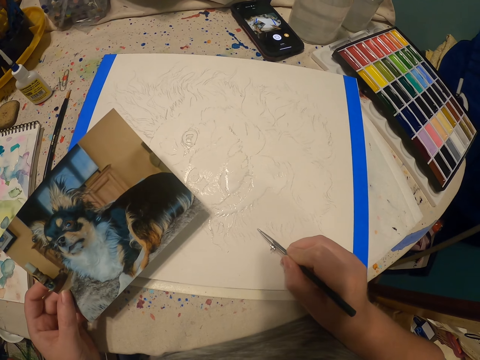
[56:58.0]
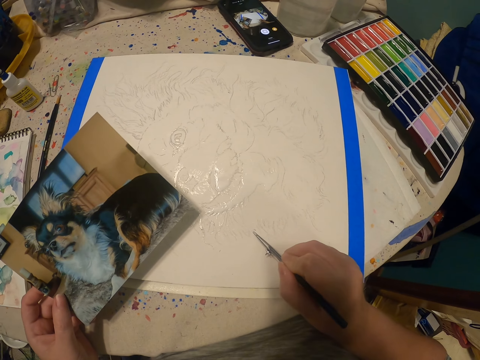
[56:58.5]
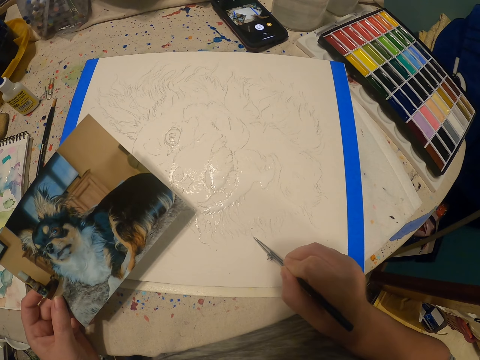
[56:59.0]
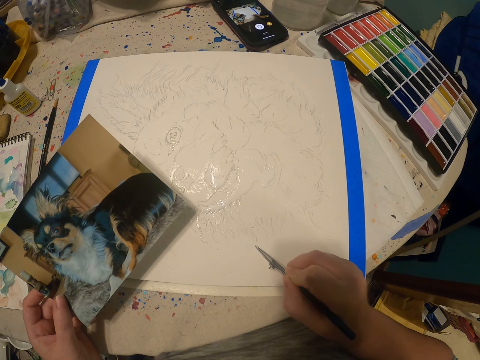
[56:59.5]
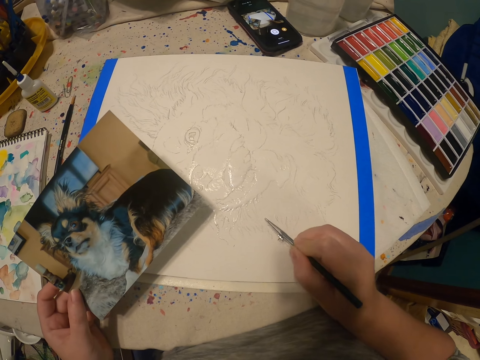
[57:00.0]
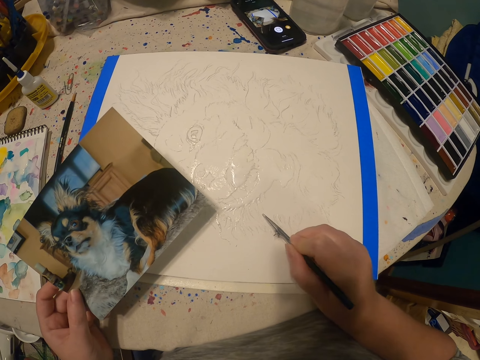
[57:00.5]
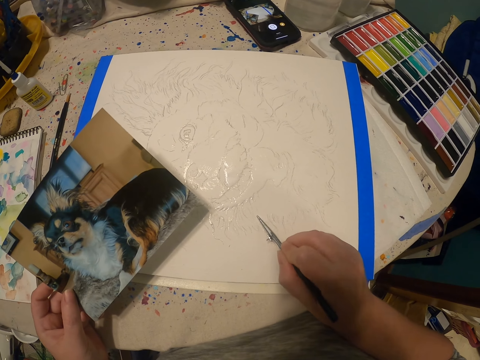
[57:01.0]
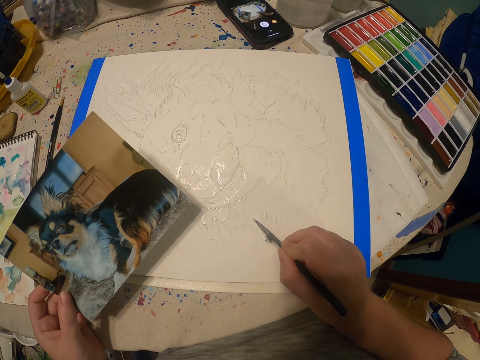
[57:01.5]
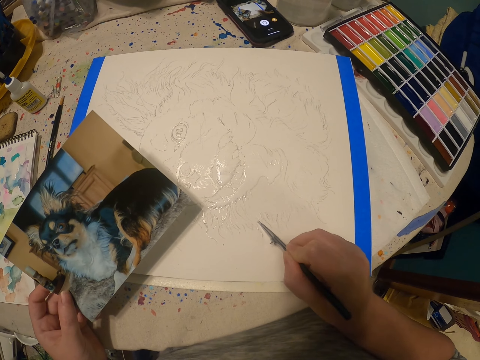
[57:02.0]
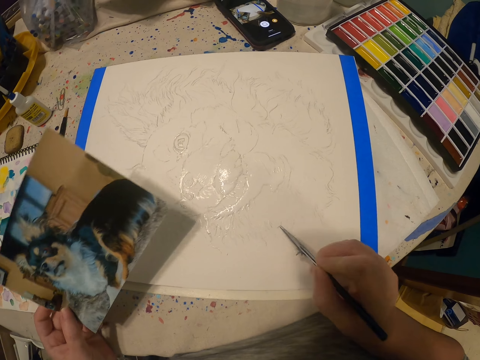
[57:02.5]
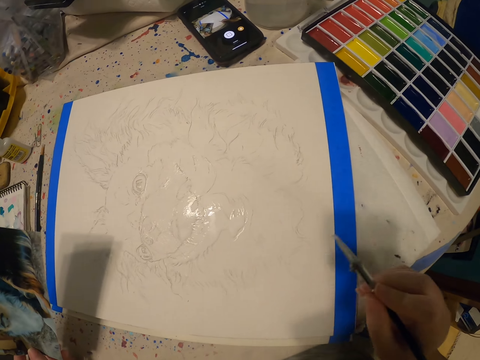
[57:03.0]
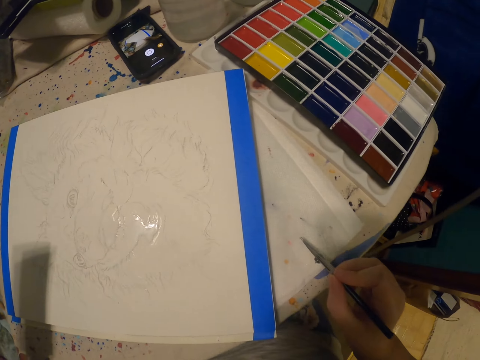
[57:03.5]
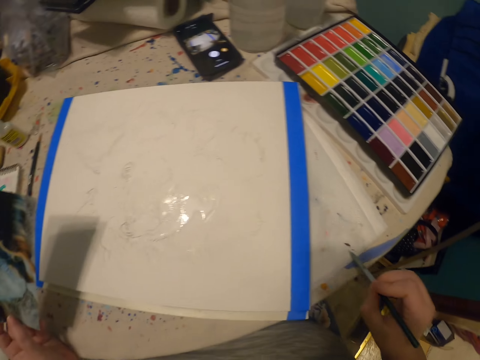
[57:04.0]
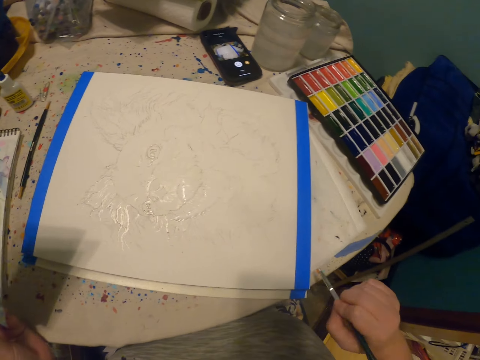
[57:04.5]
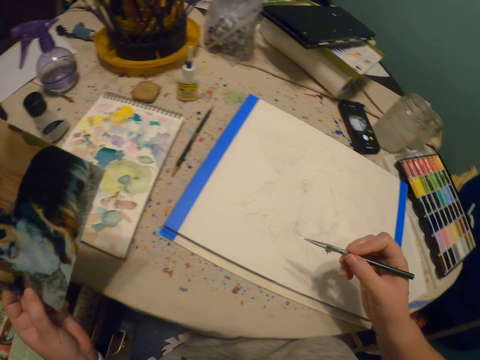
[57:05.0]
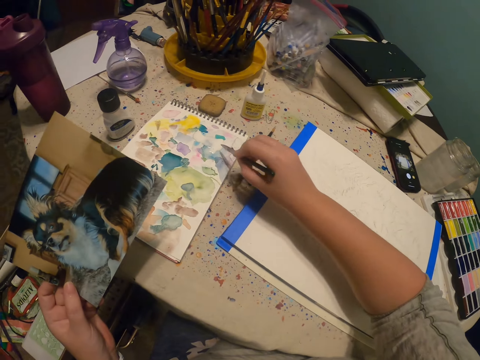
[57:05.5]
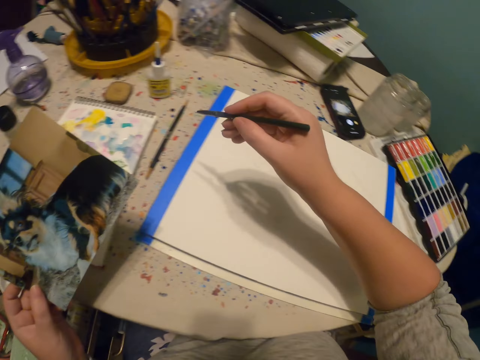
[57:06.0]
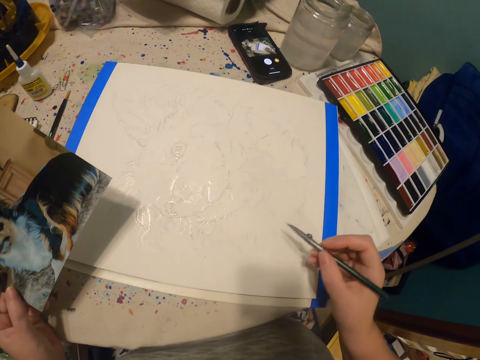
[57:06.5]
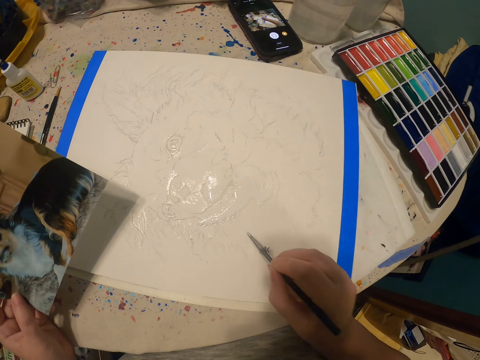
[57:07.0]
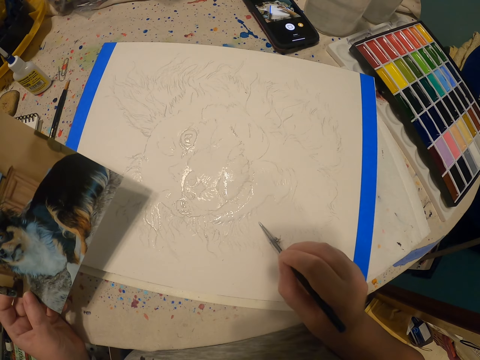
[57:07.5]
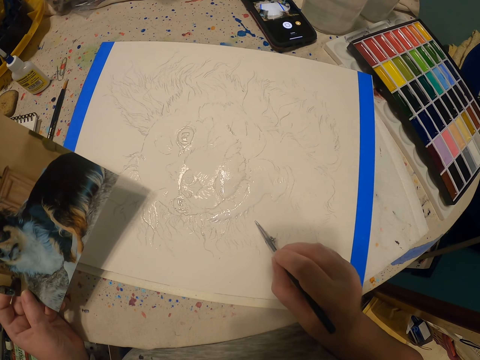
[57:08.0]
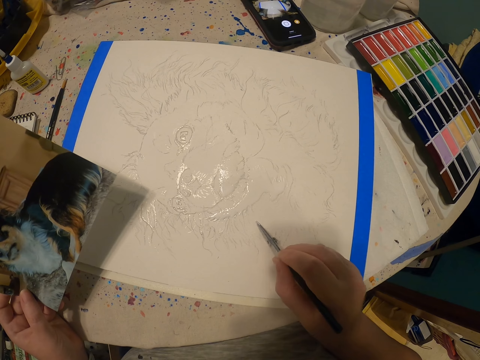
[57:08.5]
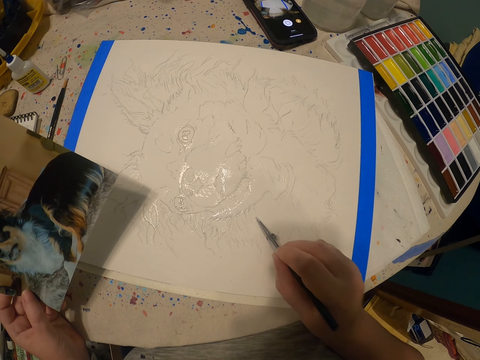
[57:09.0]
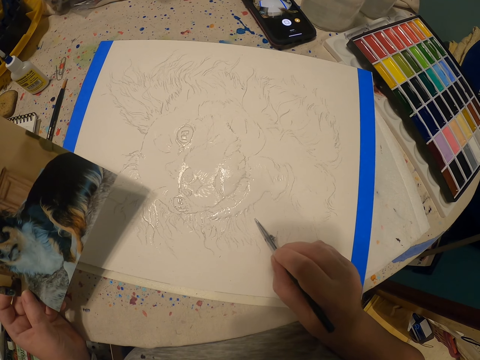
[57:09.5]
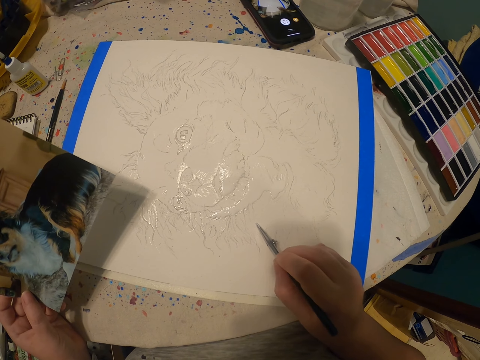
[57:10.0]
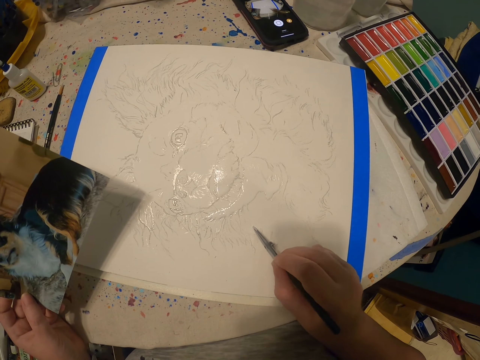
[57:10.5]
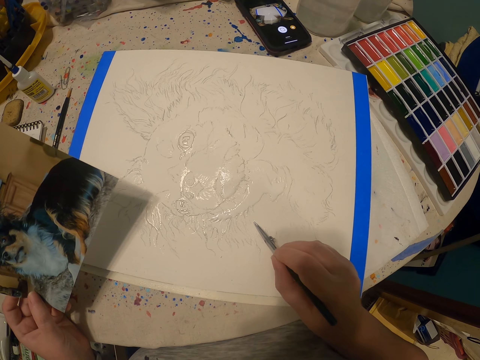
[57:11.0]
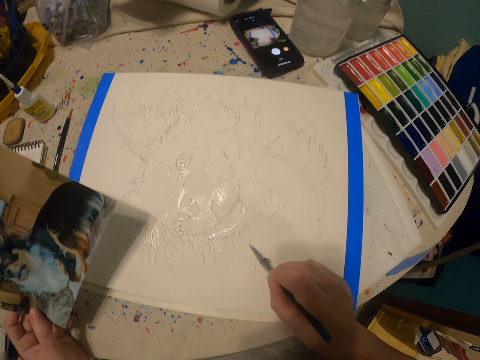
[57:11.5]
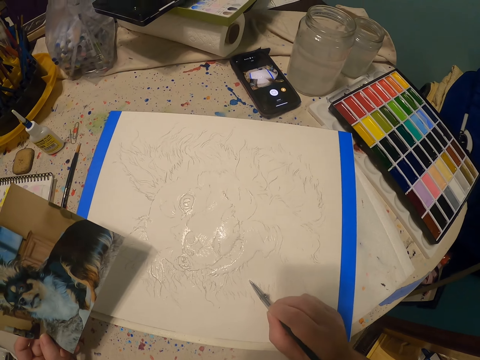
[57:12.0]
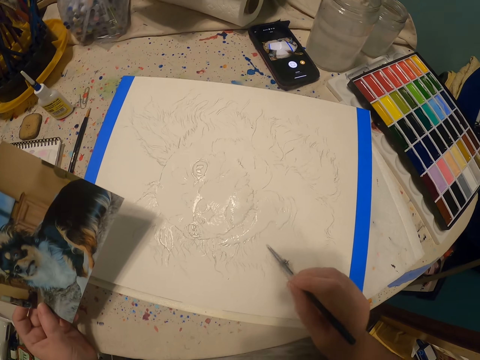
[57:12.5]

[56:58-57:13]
The camera wearer paints using the paintbrush. They remove paint from the paintbrush. They add paint to the paintbrush. They paint using the paintbrush.

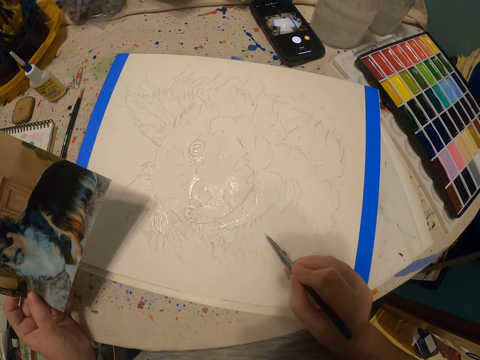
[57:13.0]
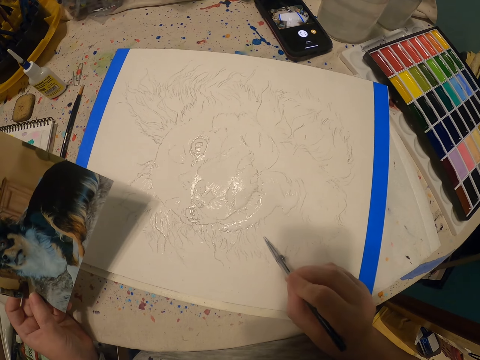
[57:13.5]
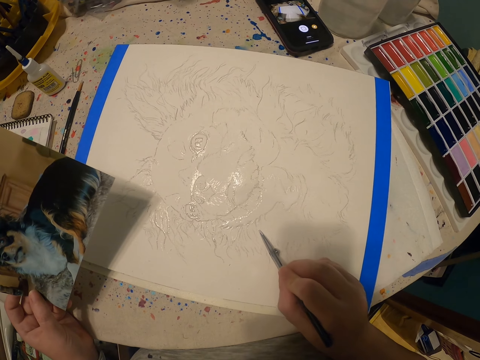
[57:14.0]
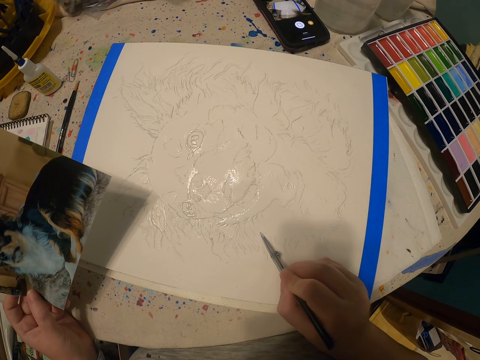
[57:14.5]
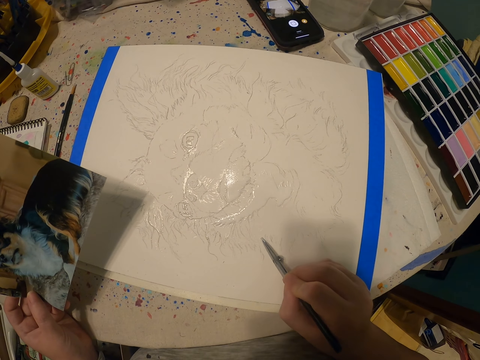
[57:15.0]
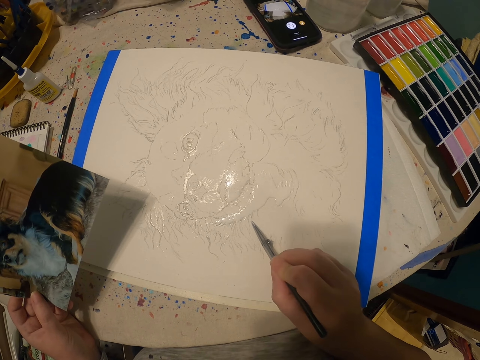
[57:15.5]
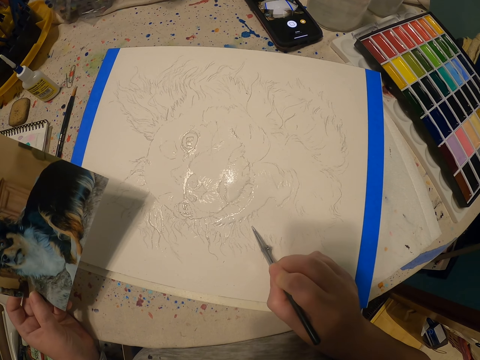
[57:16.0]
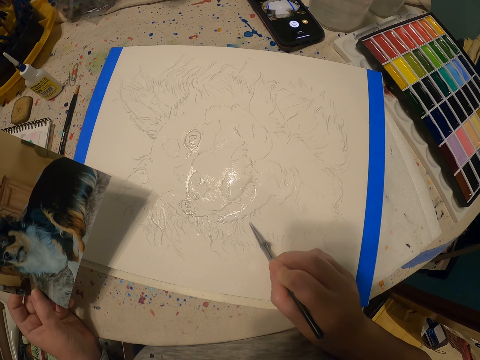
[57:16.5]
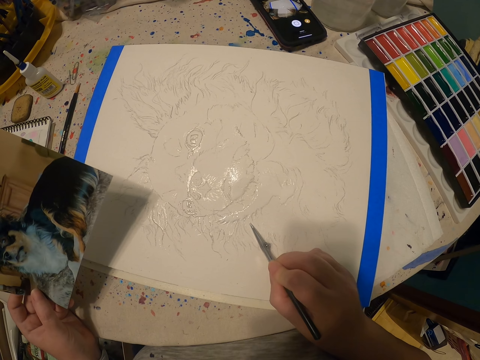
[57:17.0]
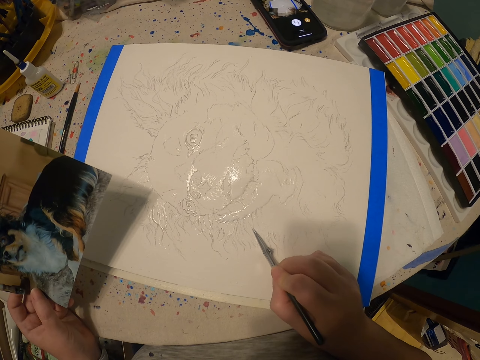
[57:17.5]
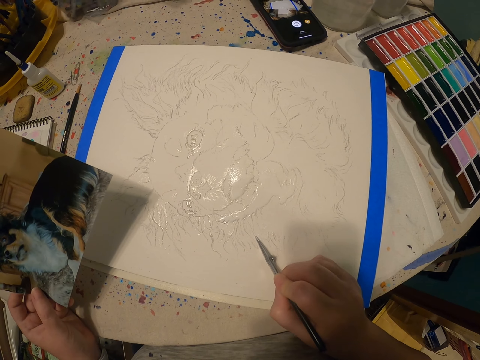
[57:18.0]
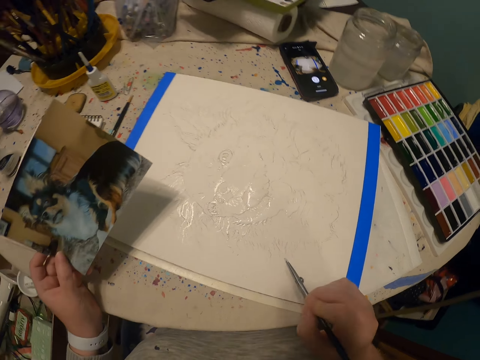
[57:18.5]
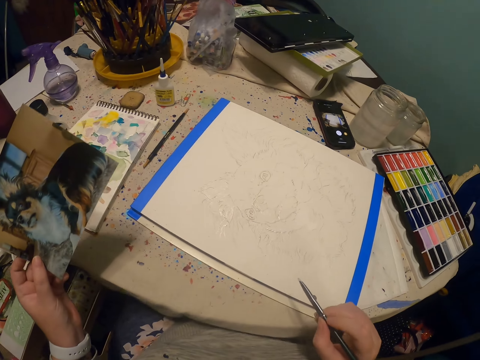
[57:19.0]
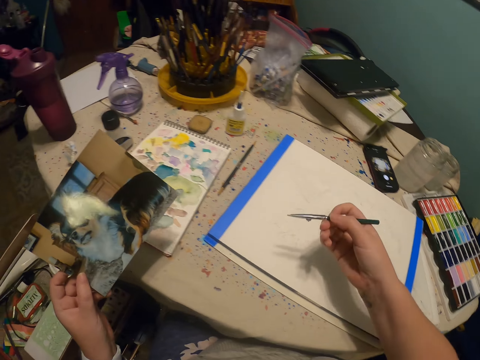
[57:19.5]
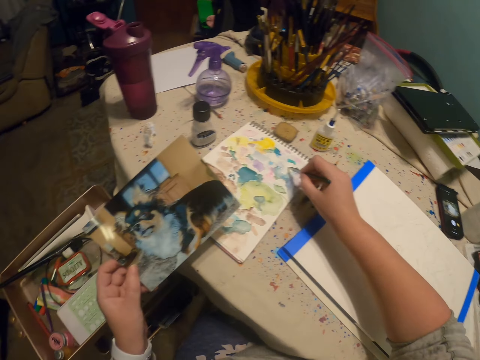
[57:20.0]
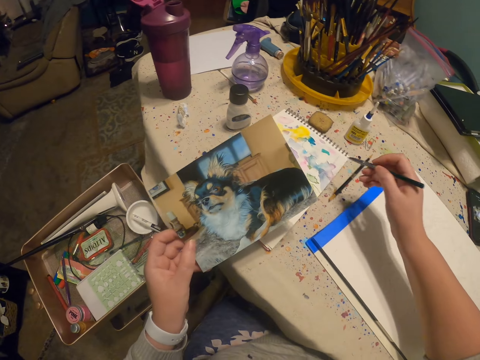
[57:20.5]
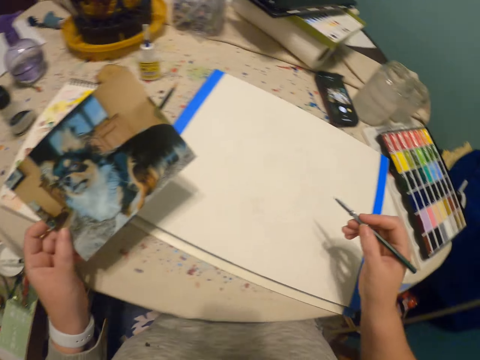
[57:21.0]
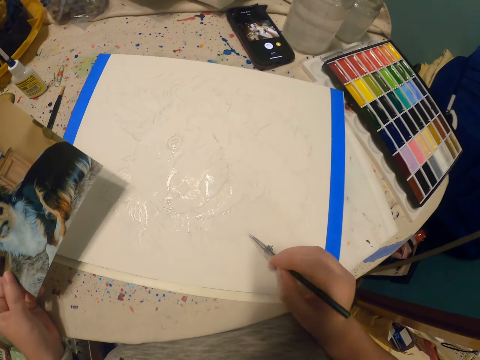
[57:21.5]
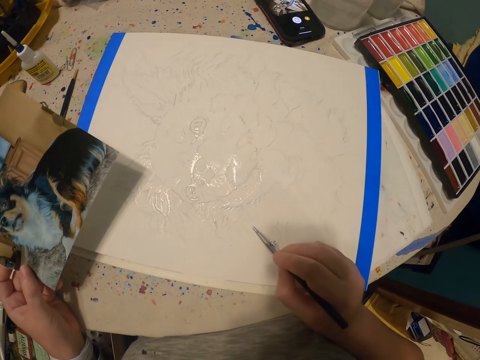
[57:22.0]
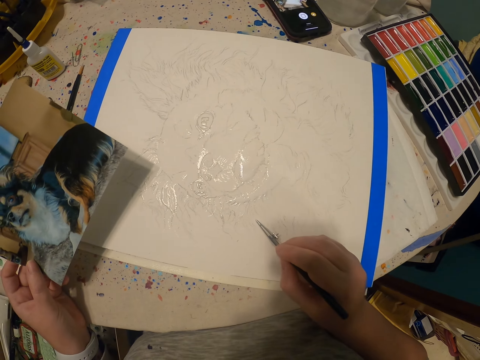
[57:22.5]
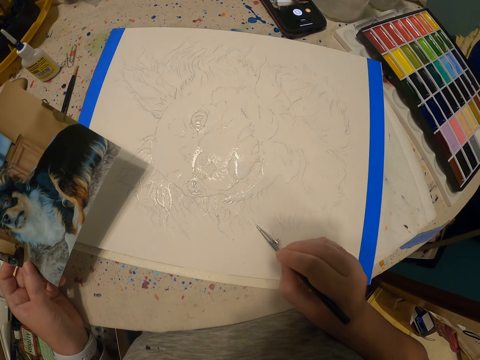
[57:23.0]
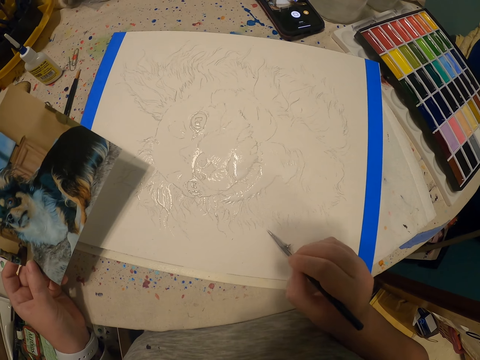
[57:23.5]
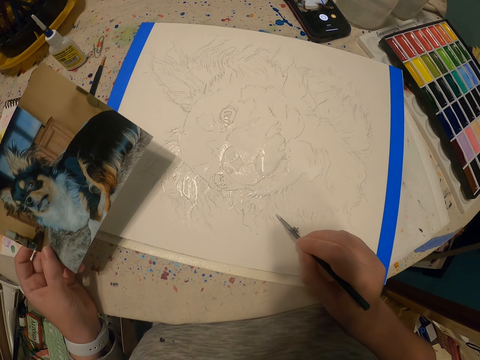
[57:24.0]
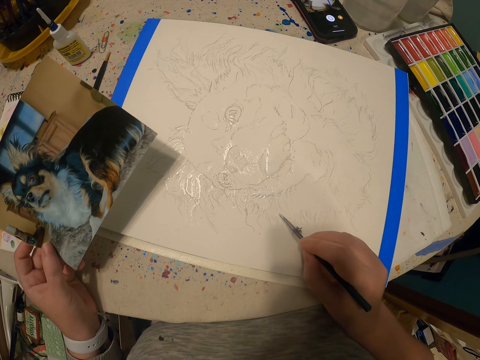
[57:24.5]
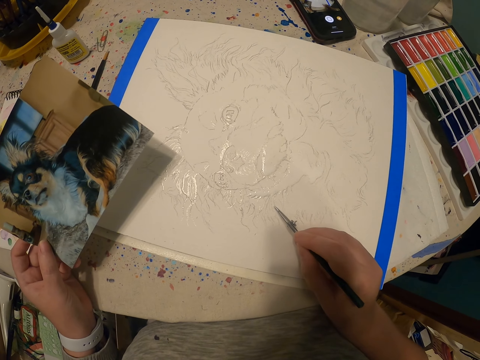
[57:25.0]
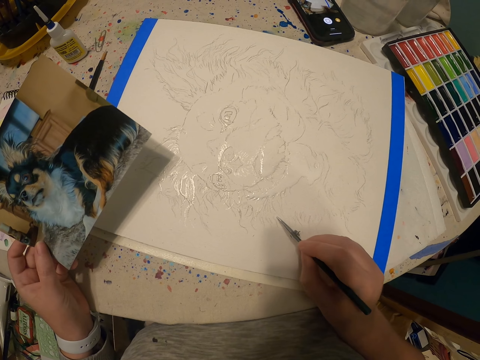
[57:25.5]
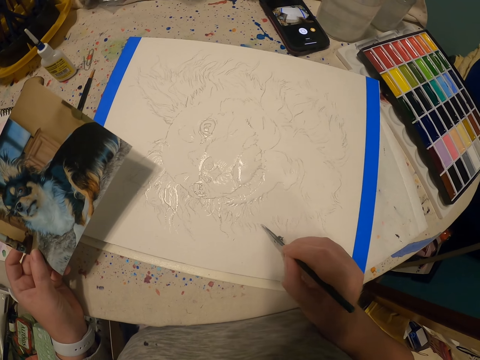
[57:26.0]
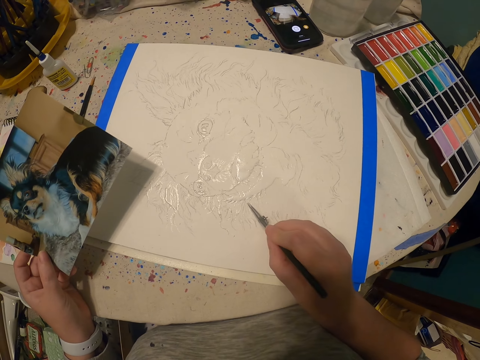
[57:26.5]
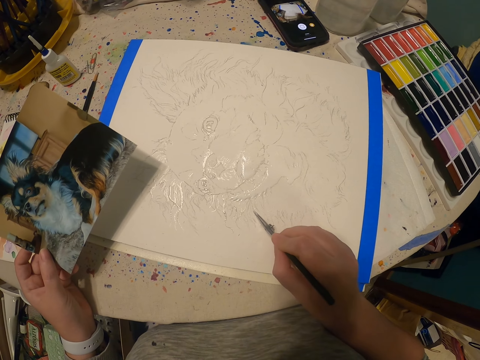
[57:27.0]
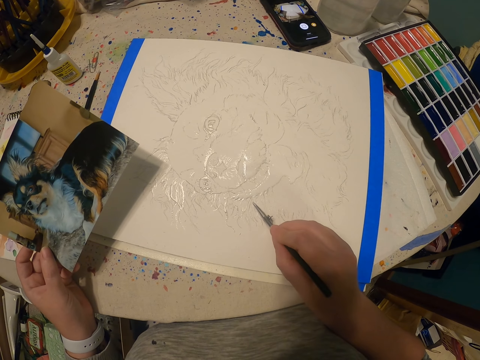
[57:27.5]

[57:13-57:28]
The camera wearer moves the picture. They add paint to the paintbrush and paint using the paintbrush.
